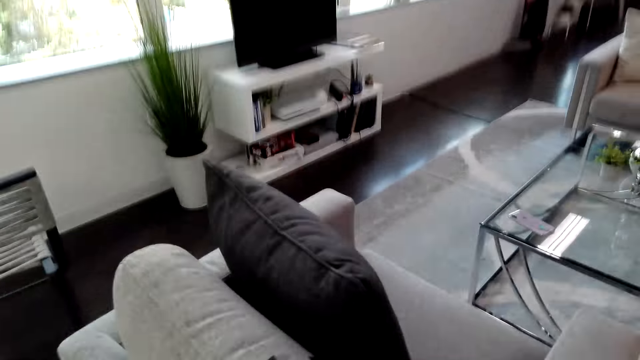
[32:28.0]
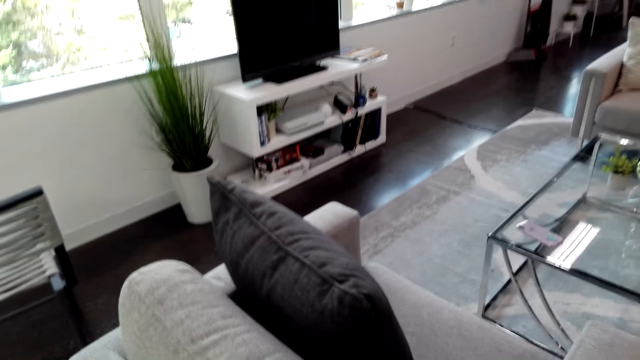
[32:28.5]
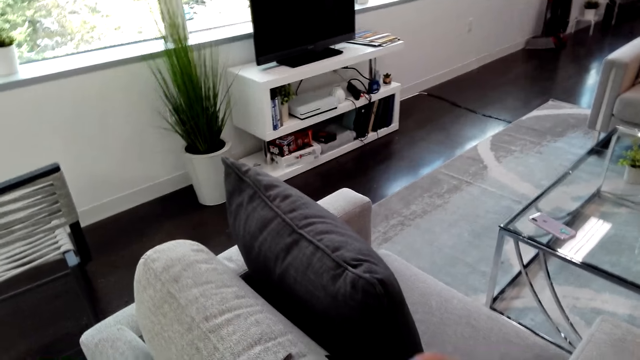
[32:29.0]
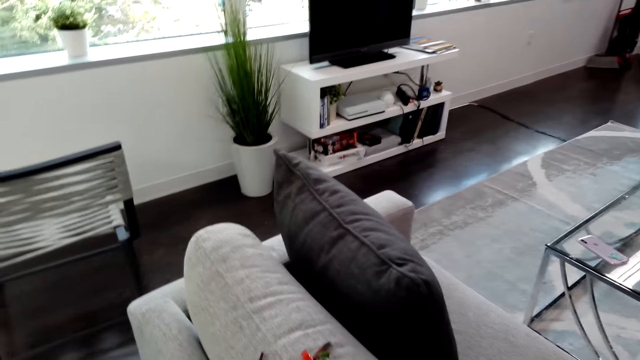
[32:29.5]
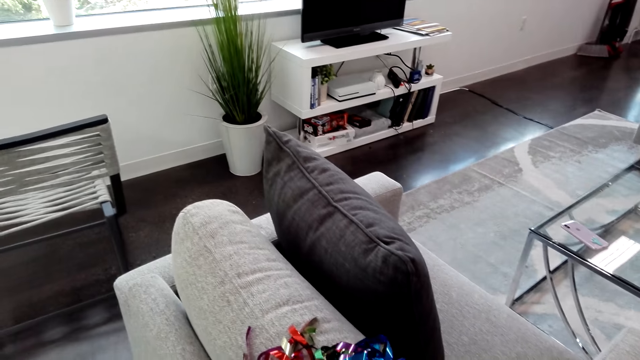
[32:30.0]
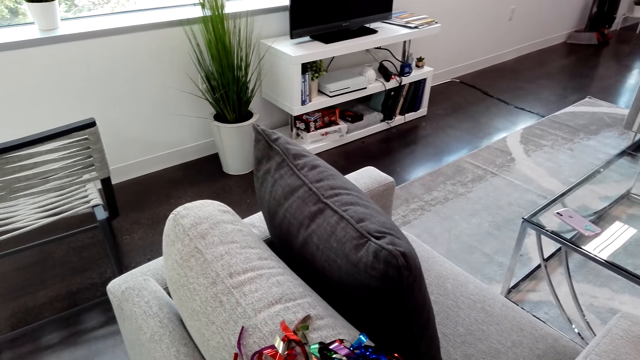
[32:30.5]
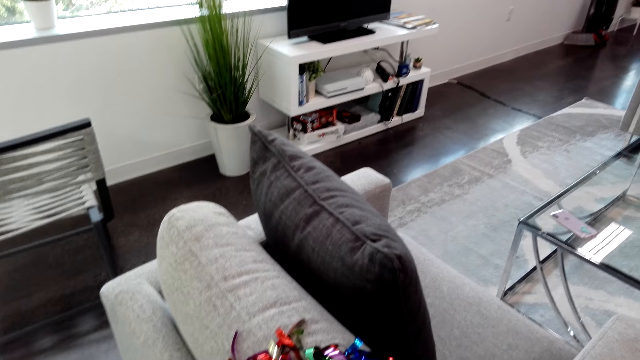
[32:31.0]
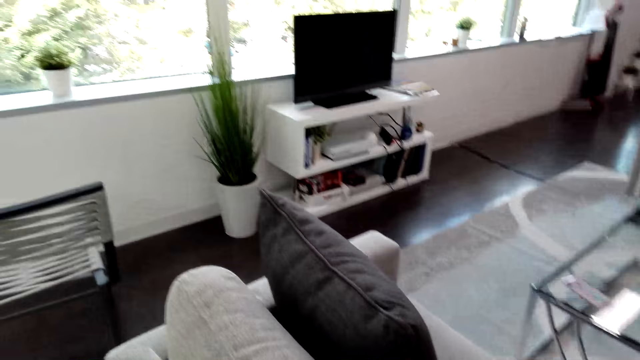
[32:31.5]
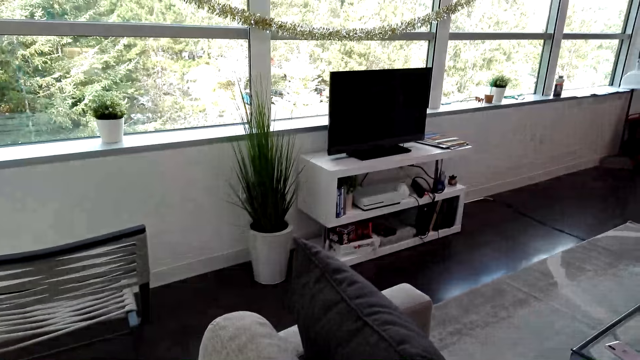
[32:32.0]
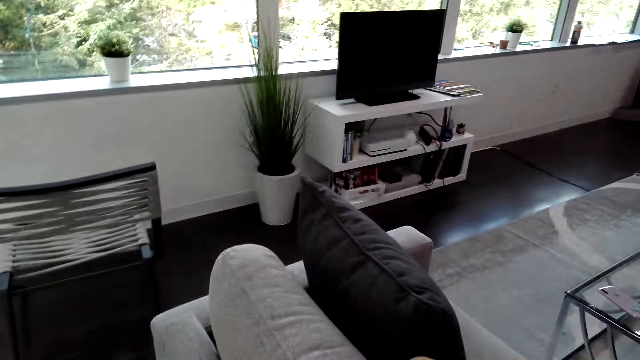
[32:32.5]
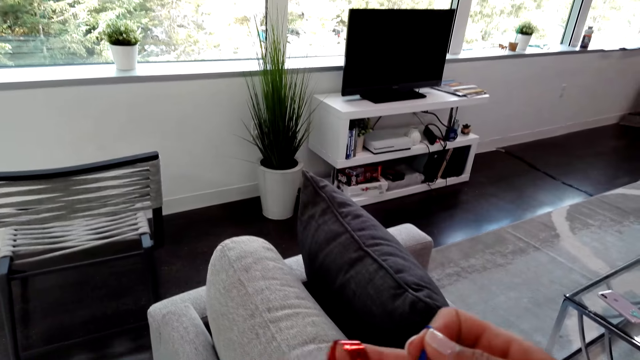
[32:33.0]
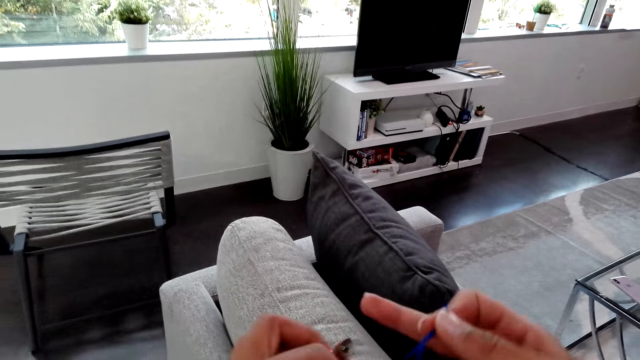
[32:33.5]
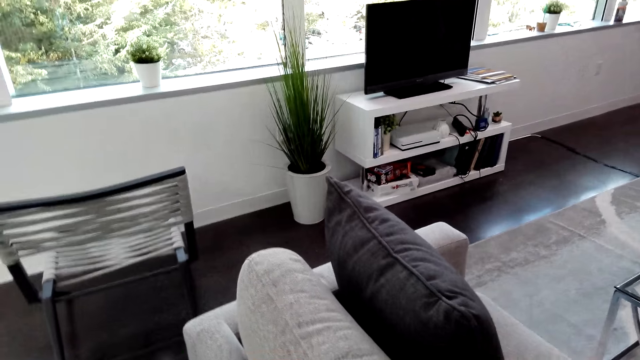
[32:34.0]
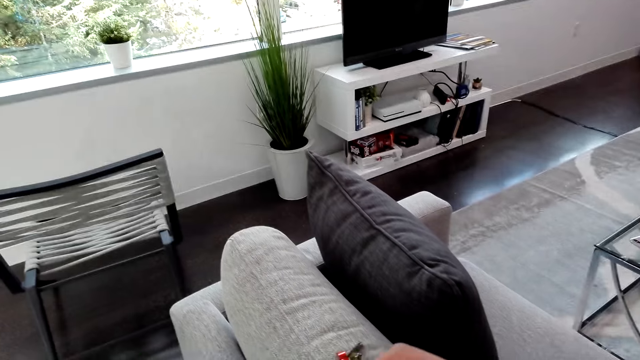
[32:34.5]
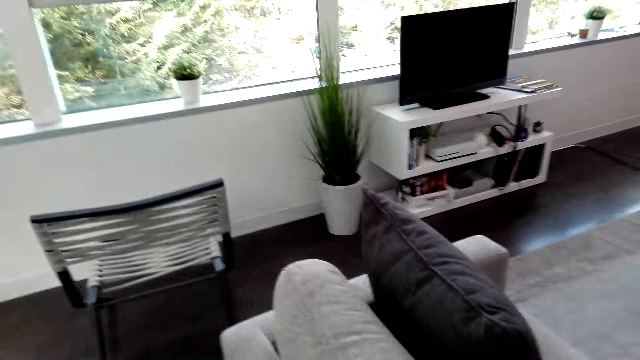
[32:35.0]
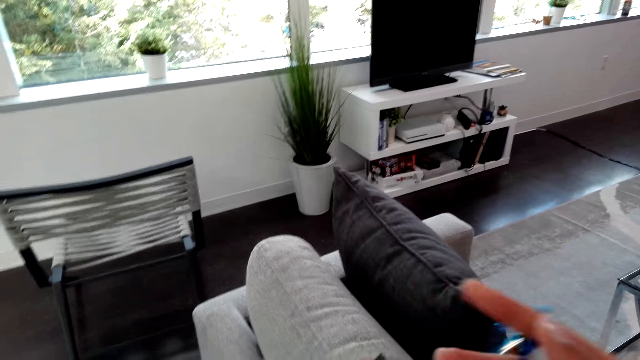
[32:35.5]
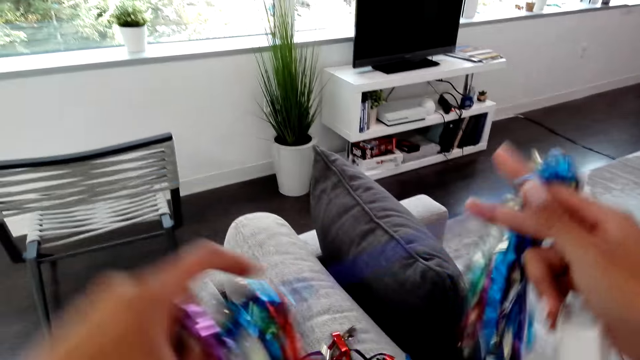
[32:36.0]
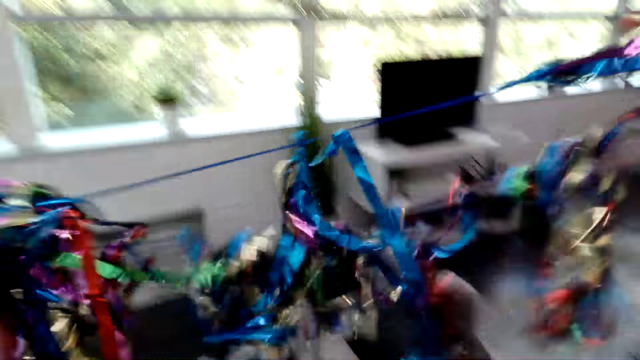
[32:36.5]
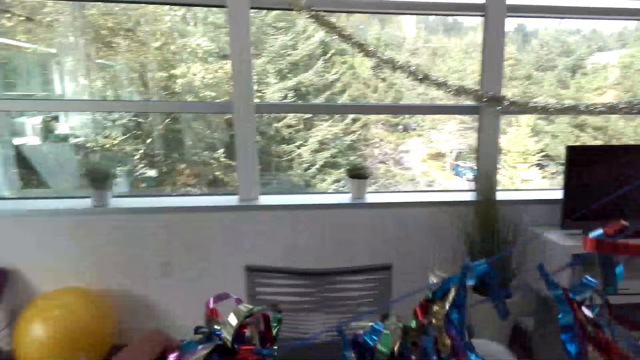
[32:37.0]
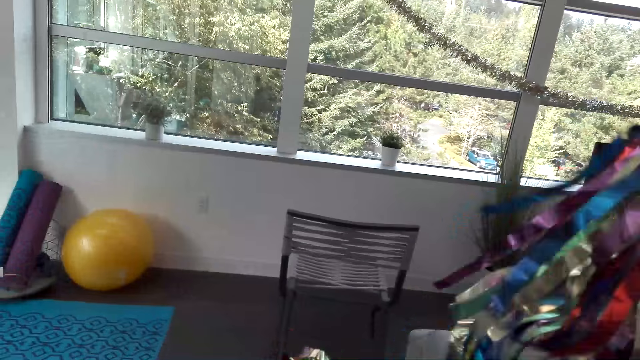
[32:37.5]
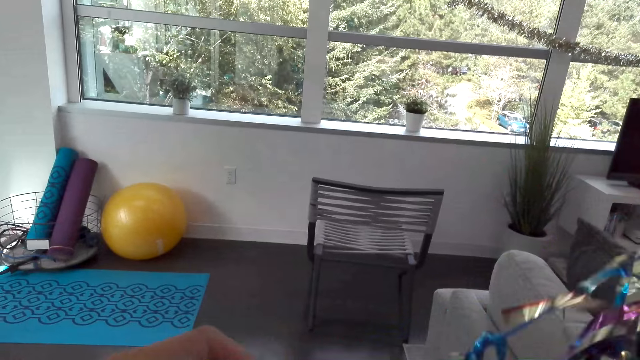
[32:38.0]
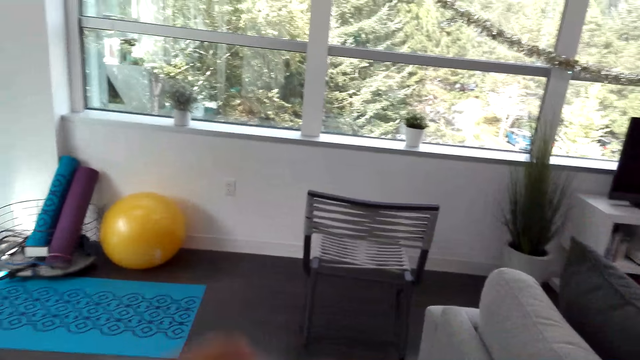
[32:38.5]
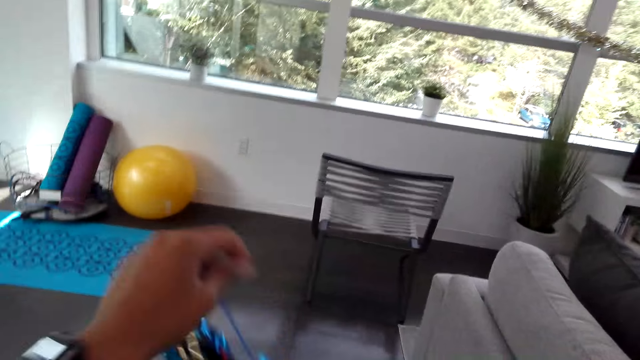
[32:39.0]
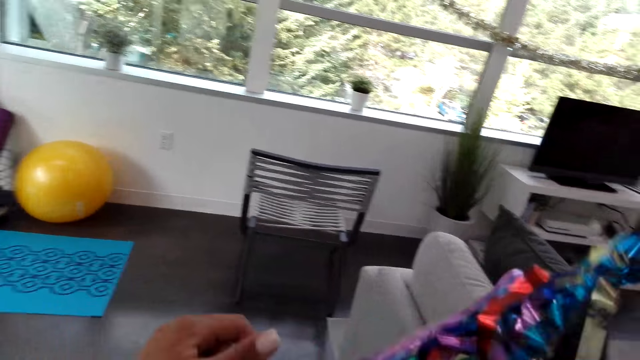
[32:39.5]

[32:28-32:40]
The camera wearer converses with a man. The man converses with the camera wearer. The camera wearer fixes the decoration. They converse with the man. They fix the decoration. The man converses with the camera wearer.

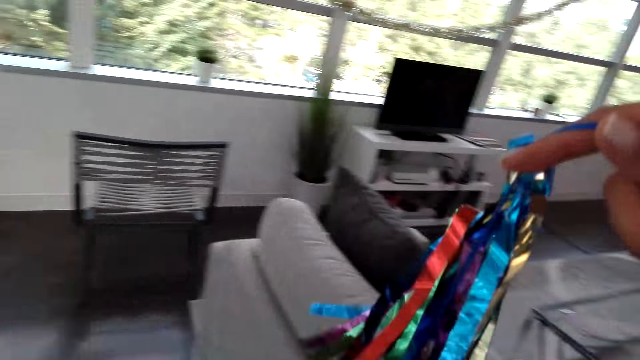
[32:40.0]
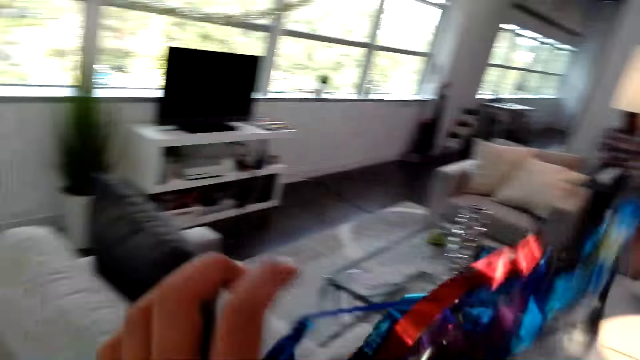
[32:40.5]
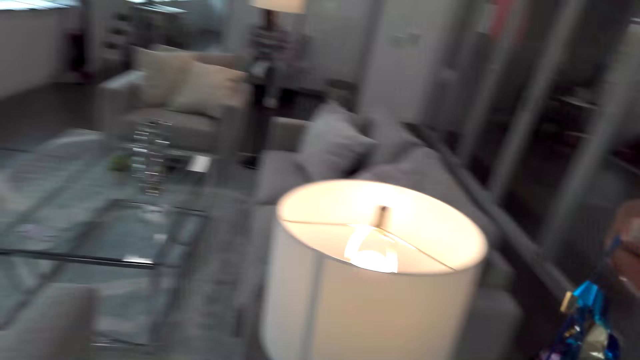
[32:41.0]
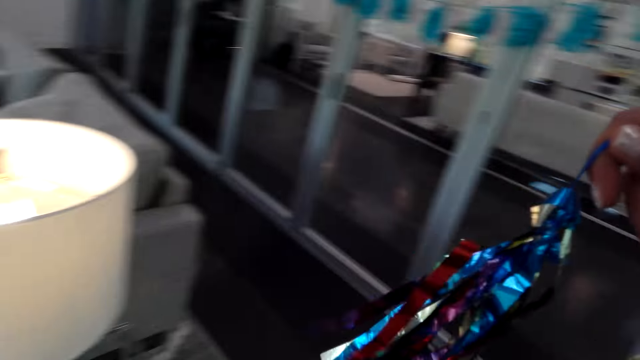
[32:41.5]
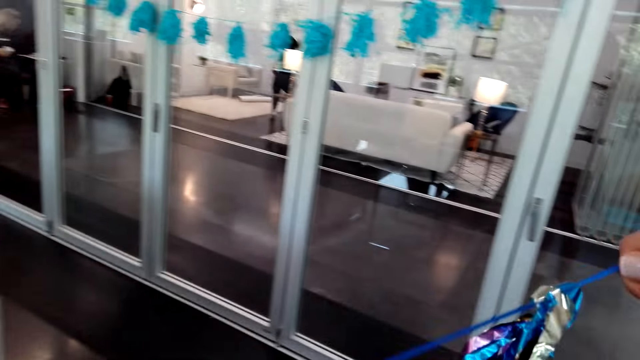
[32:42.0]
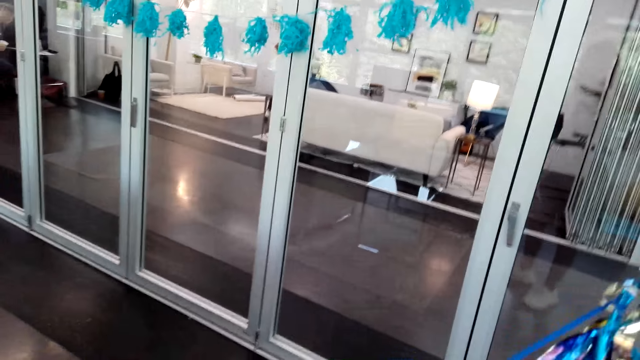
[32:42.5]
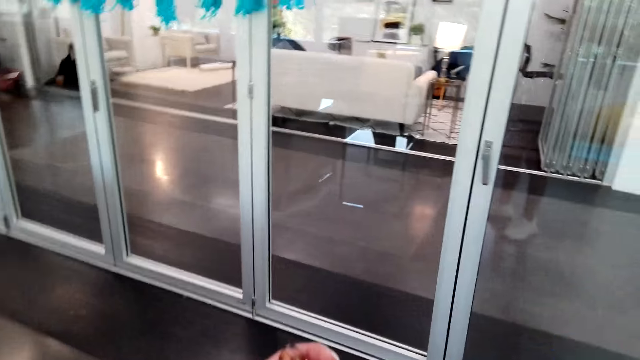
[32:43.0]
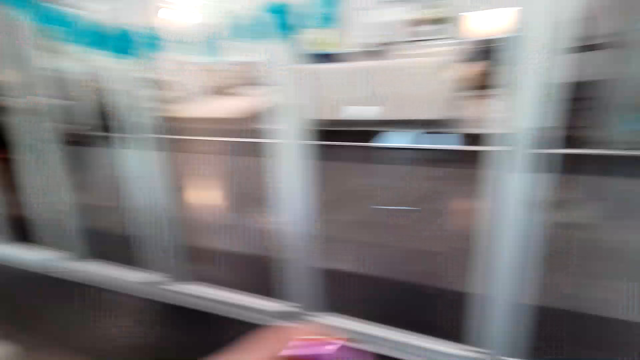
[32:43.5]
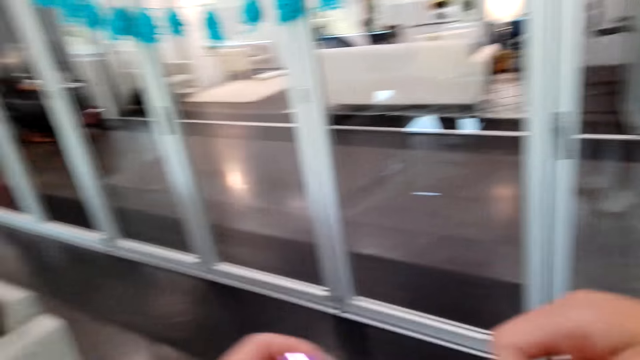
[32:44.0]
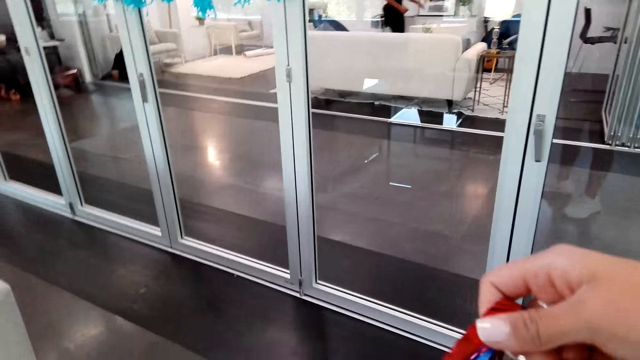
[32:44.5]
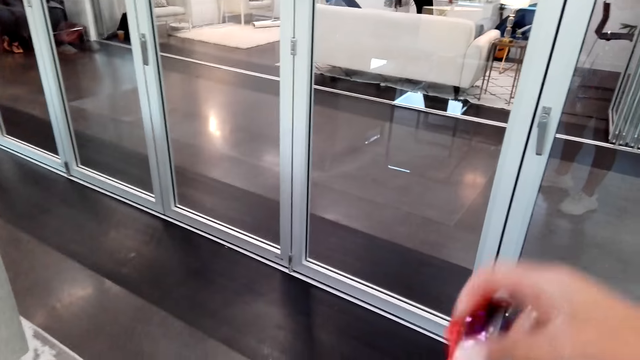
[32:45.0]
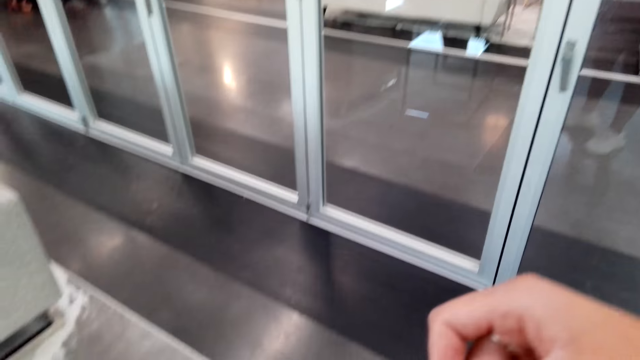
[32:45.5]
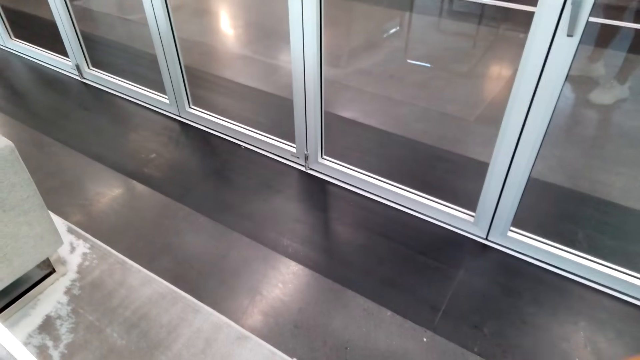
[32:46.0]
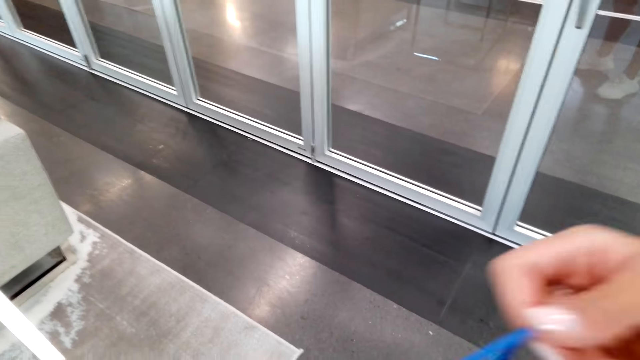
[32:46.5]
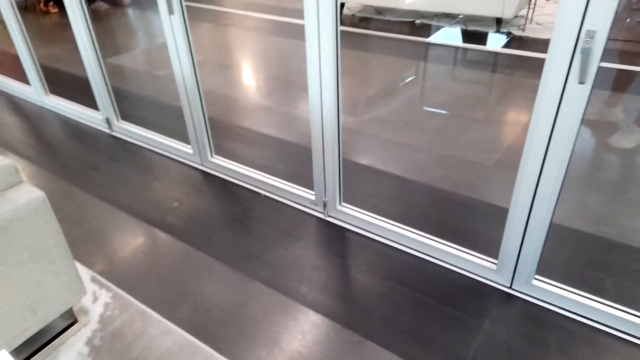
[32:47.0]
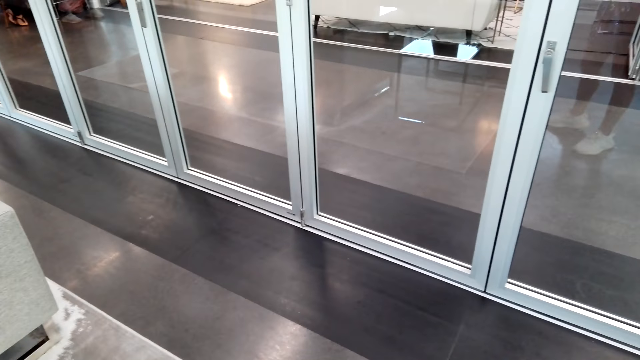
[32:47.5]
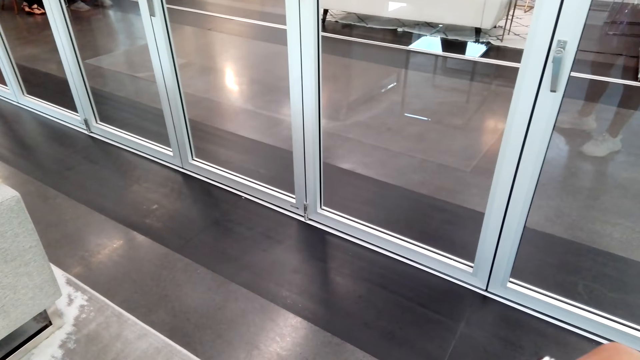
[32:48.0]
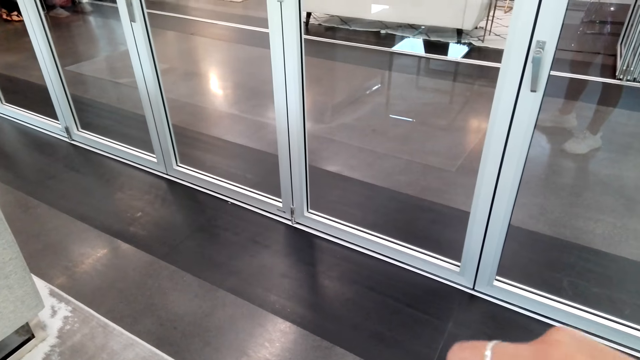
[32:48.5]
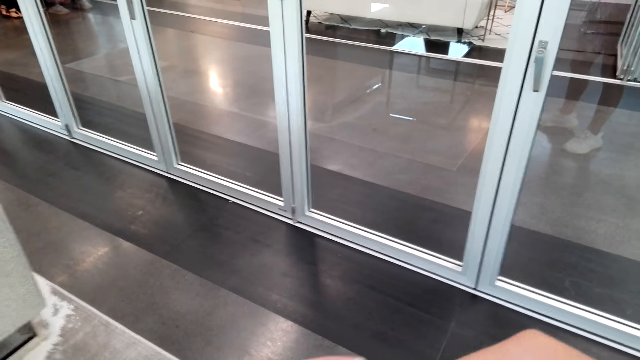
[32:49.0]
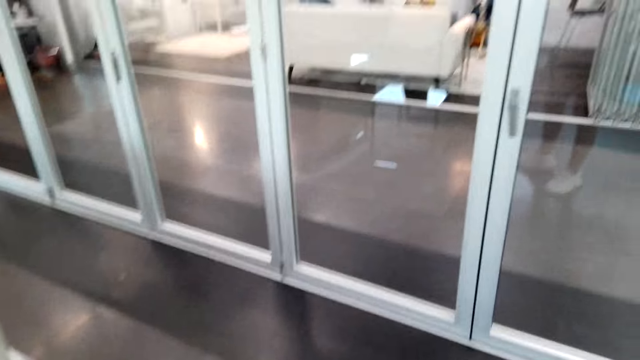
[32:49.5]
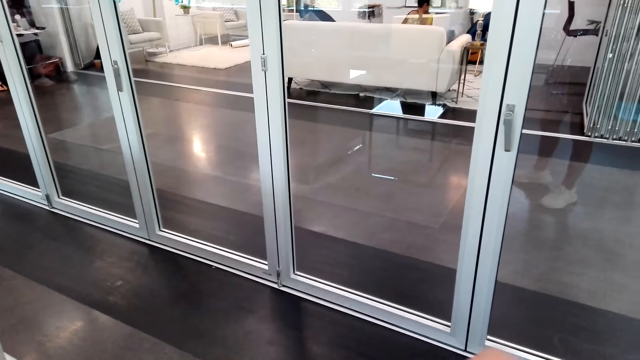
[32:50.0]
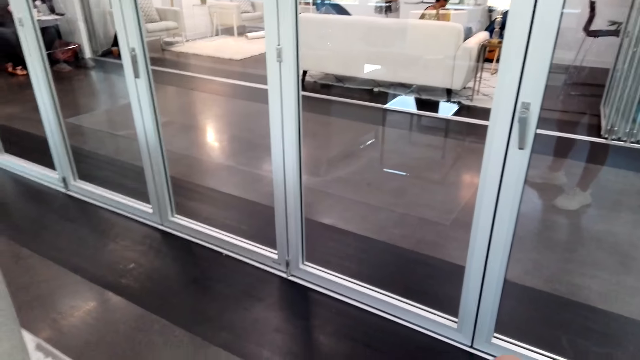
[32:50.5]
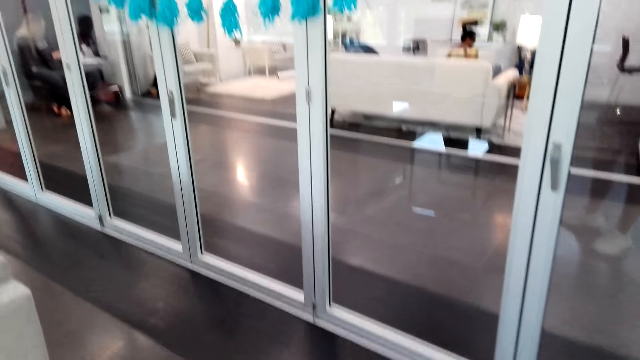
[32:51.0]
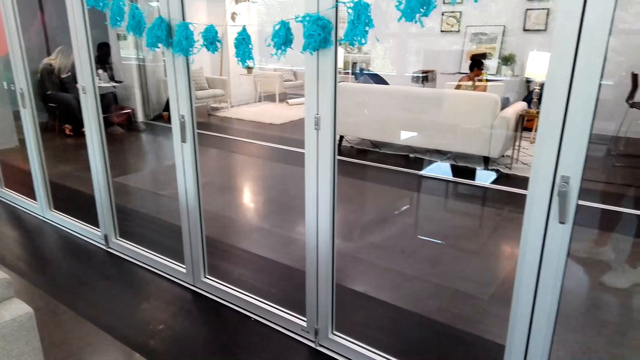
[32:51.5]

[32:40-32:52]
The camera wearer fixes the decoration. They walk around the house. They fix the decoration. They converse. They fix the decoration. A man converses with the camera wearer.
